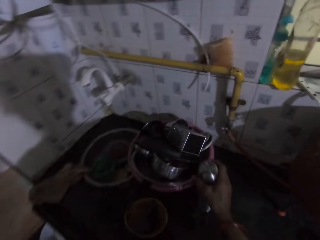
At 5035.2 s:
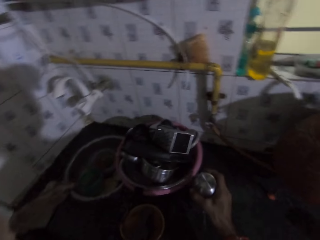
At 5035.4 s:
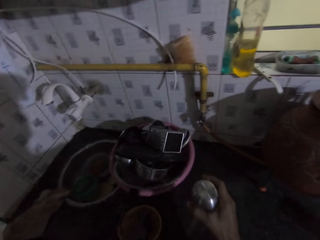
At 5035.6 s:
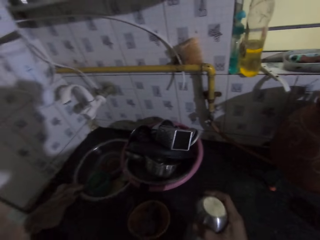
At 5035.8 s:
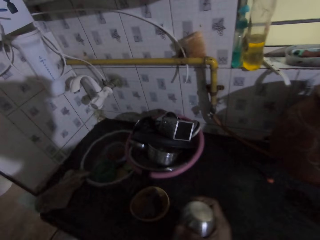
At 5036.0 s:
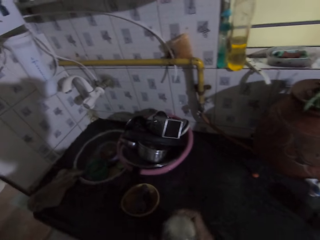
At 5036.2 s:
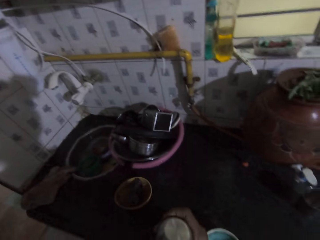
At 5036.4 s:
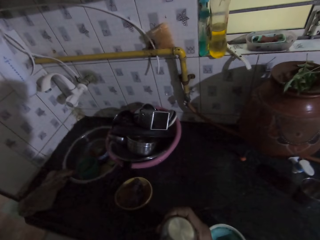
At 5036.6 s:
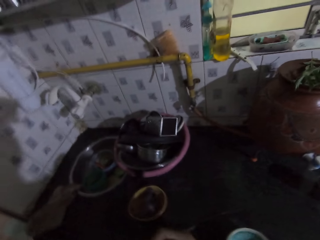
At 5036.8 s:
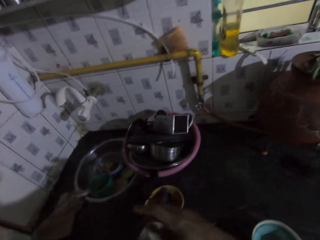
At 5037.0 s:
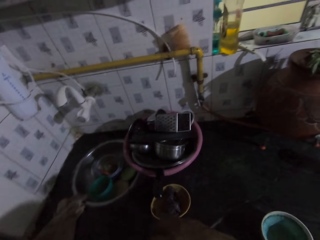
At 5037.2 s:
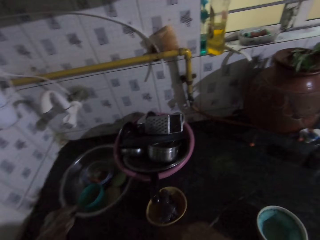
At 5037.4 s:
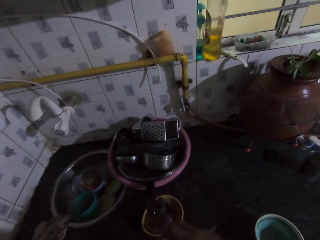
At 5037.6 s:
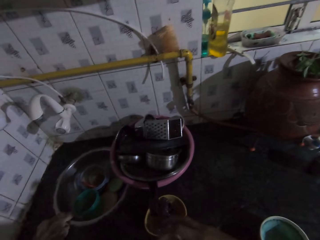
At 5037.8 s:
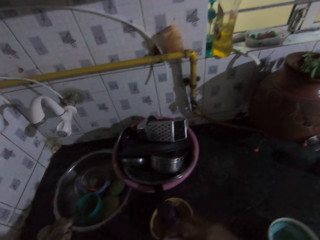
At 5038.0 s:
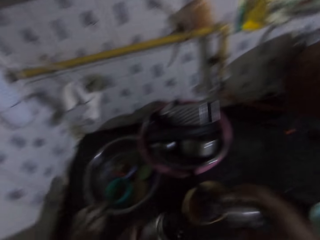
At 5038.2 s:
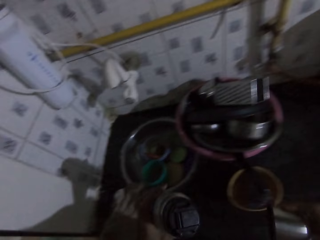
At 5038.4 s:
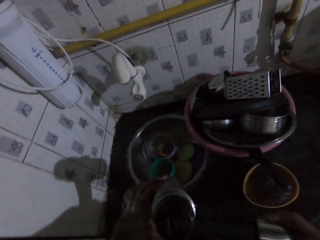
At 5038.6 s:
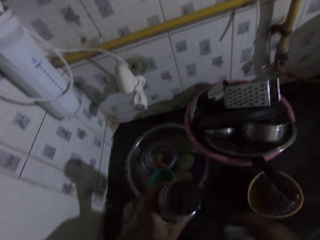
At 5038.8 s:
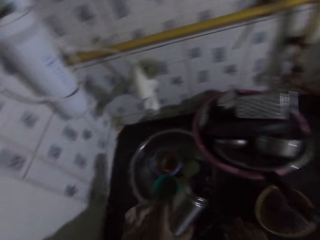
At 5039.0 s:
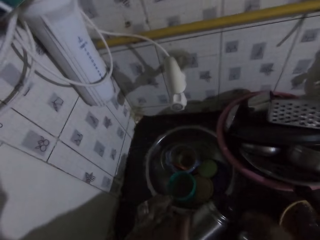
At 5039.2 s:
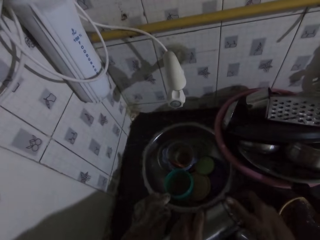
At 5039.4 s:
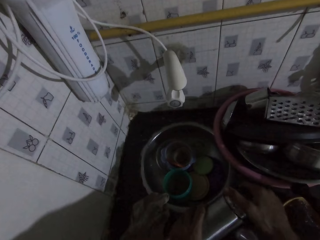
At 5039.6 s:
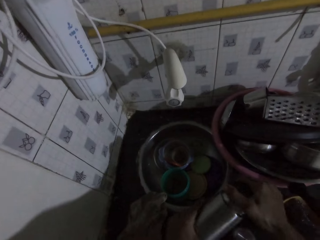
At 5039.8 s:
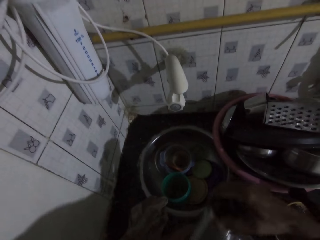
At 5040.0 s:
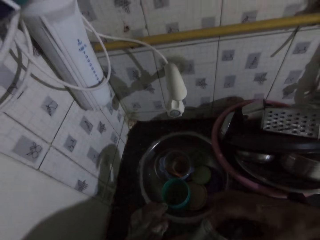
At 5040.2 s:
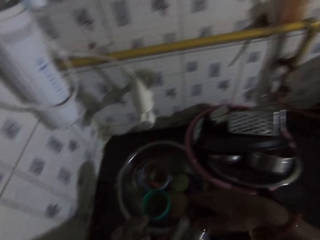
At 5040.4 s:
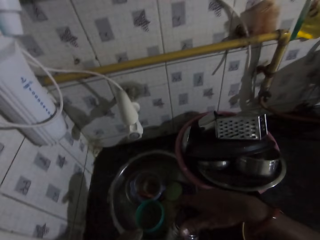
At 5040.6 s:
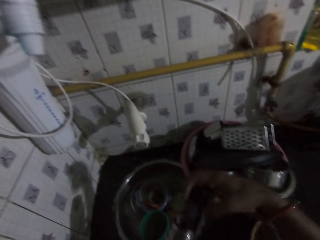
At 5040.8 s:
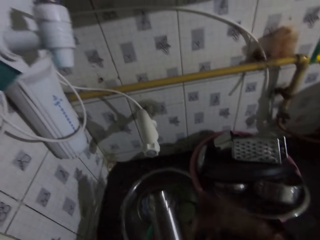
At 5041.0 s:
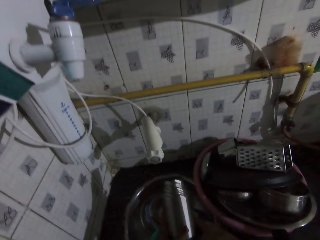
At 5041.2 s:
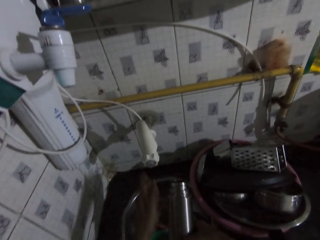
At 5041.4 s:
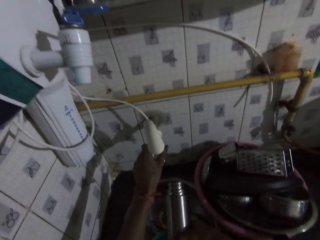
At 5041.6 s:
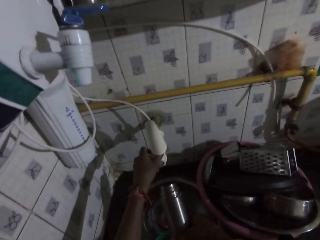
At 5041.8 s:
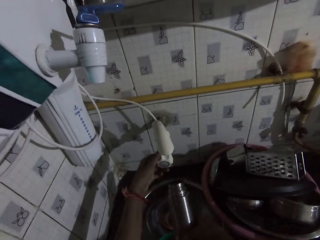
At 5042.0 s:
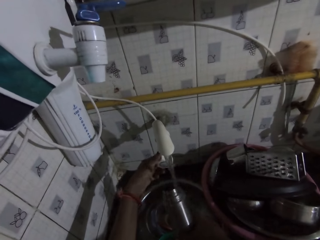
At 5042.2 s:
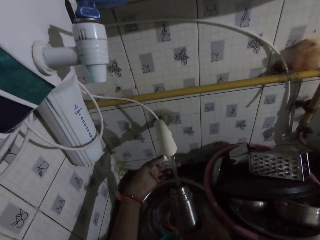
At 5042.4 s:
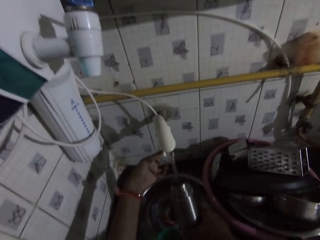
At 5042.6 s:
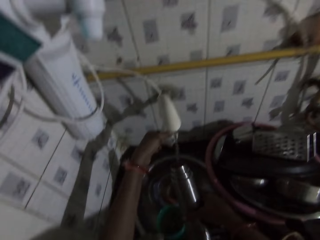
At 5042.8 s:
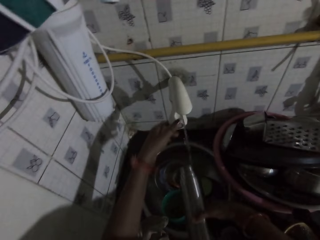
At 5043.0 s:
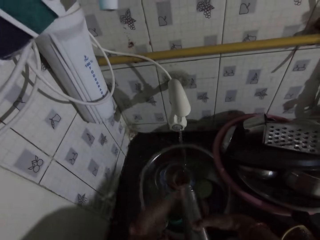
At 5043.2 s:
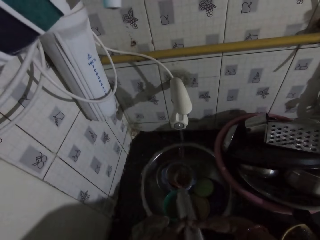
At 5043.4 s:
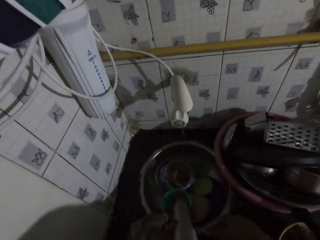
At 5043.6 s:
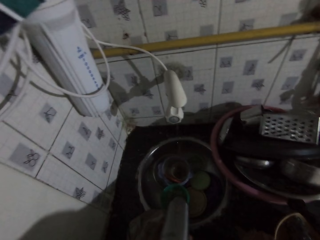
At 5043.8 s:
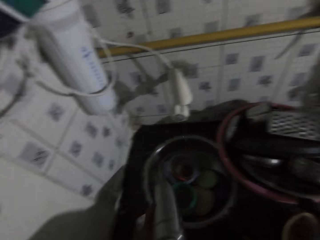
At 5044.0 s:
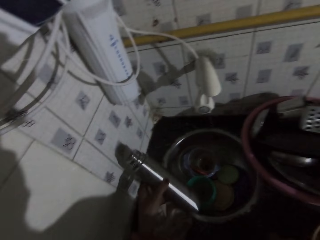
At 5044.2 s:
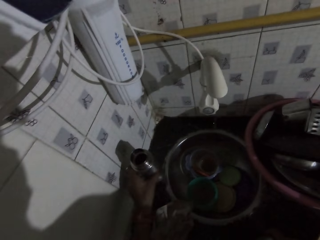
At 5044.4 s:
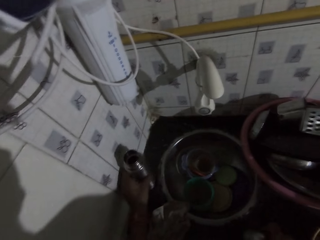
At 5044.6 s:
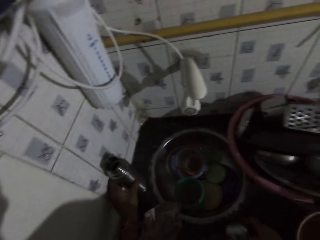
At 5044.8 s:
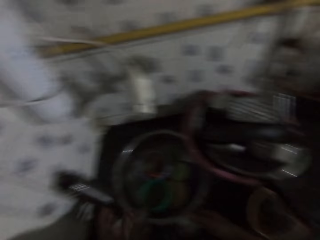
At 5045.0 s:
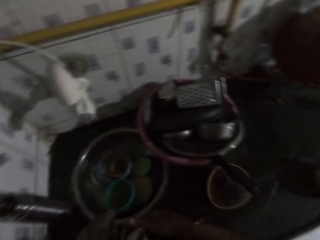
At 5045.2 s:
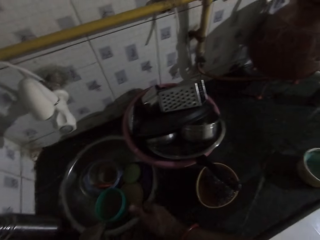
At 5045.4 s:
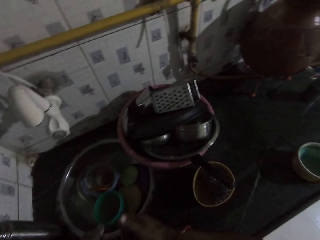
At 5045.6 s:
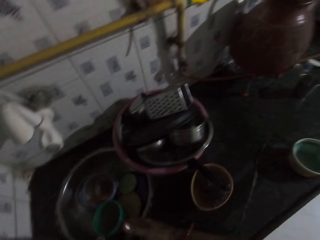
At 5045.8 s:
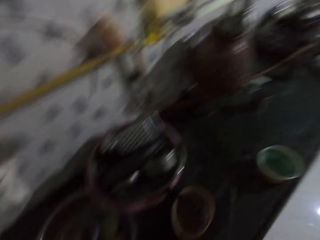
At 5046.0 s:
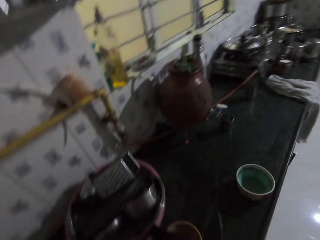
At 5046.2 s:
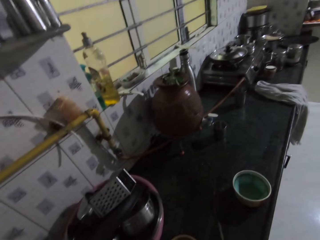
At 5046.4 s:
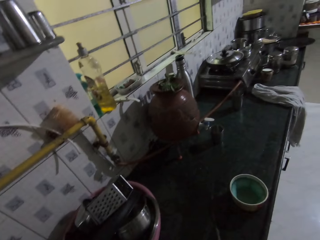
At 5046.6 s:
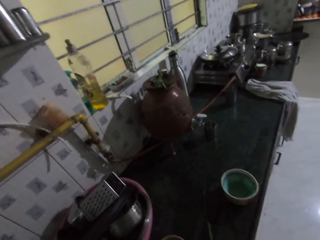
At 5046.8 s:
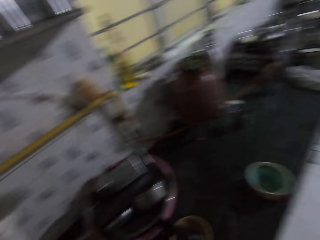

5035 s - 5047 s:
The camera wearer picks up a water flask from the countertop with her right hand. She passes the water flask in her right hand to her left hand. She opens the lid of the water flask in her left hand with her right hand. She drops the lid of the water flask in her right hand on the countertop. She opens the lid of the water flask in her left hand with her right hand. She passes the water flask in her left hand to her right hand. She turns on a tap in the kitchen with her left hand. She places the water flask in her right hand below the tap in the kitchen. She fetches water into the water flask from the tap in the kitchen. She turns off the tap with her left hand. She holds the water flask with both hands. She pours the water in the flask into the sink bowl with both hands. She drops the water flask on the sink top with her left hand. She passes the lid of the water flask in her right hand to her left hand.

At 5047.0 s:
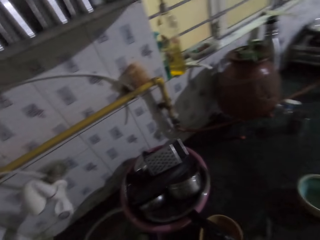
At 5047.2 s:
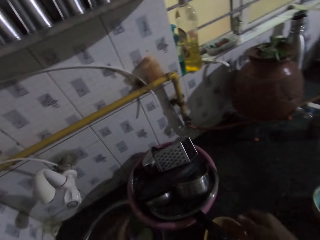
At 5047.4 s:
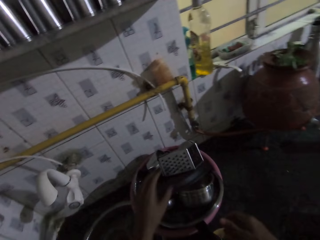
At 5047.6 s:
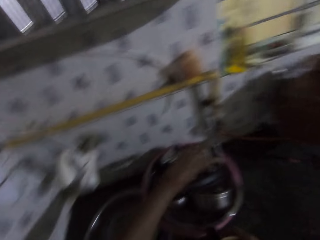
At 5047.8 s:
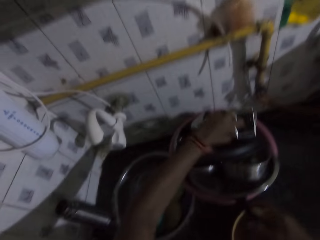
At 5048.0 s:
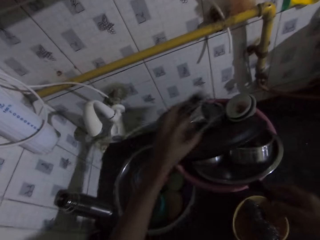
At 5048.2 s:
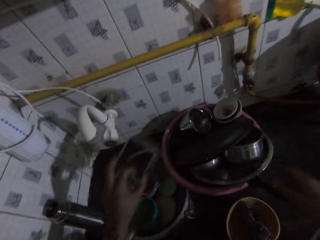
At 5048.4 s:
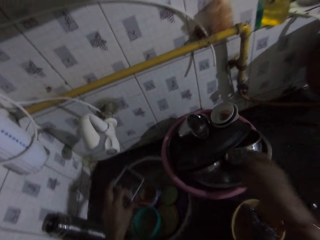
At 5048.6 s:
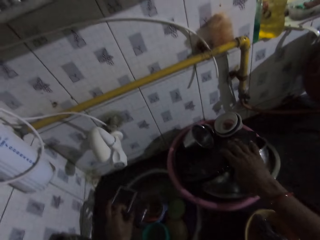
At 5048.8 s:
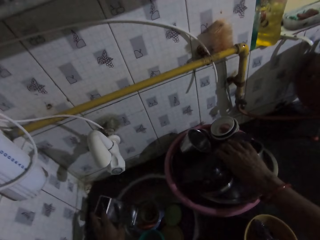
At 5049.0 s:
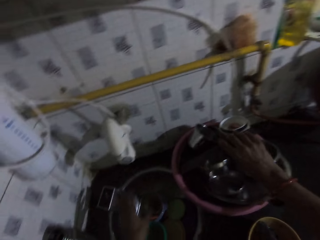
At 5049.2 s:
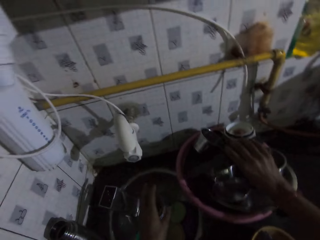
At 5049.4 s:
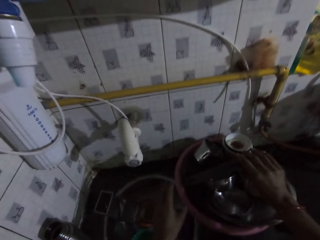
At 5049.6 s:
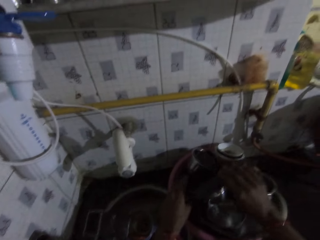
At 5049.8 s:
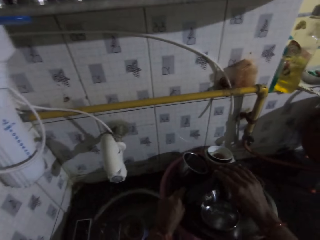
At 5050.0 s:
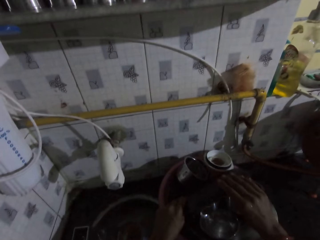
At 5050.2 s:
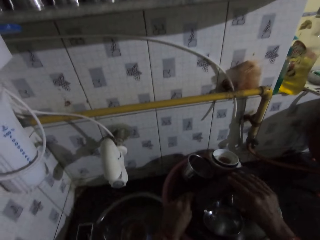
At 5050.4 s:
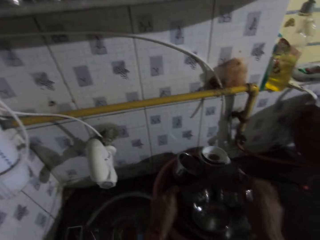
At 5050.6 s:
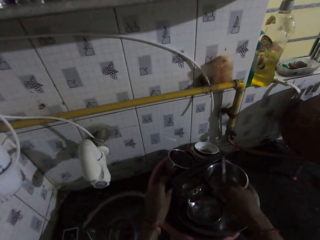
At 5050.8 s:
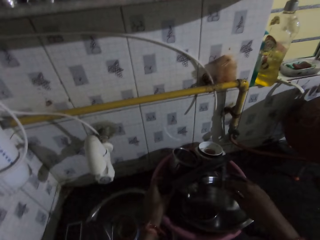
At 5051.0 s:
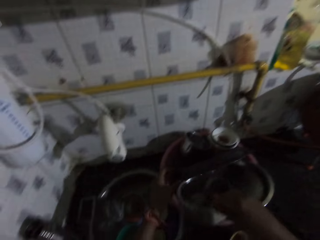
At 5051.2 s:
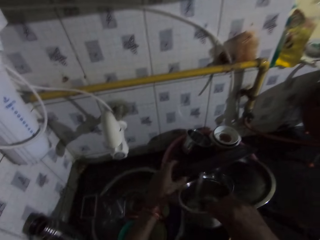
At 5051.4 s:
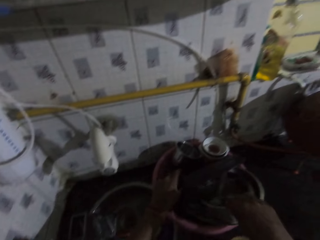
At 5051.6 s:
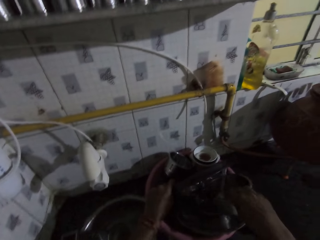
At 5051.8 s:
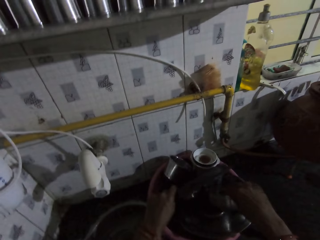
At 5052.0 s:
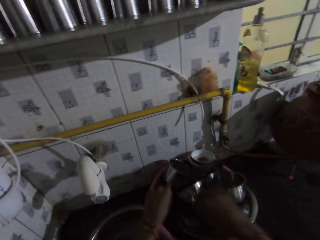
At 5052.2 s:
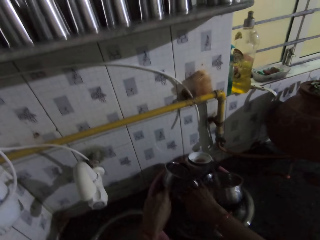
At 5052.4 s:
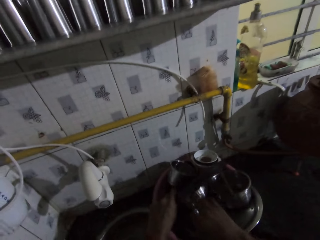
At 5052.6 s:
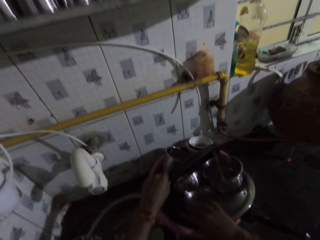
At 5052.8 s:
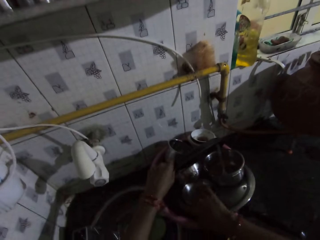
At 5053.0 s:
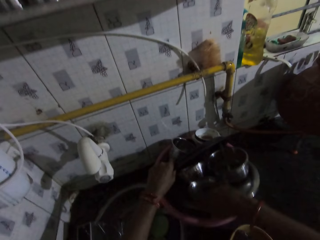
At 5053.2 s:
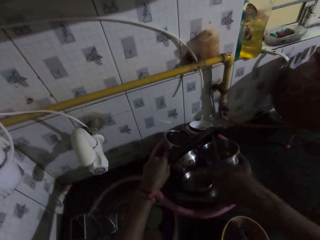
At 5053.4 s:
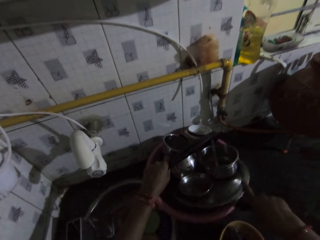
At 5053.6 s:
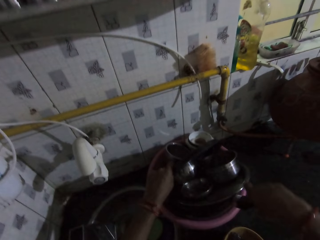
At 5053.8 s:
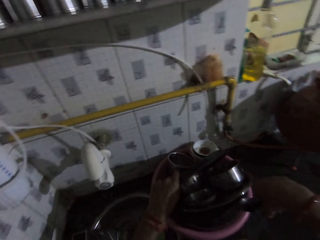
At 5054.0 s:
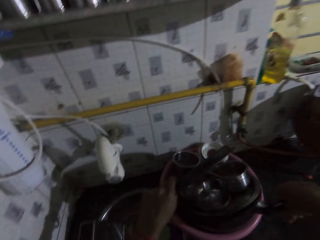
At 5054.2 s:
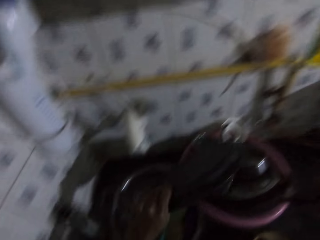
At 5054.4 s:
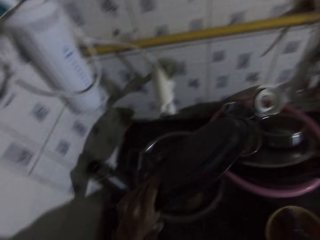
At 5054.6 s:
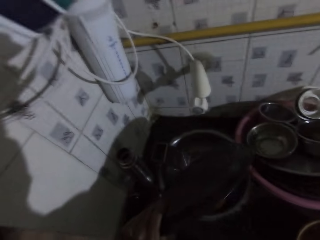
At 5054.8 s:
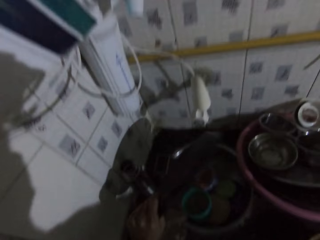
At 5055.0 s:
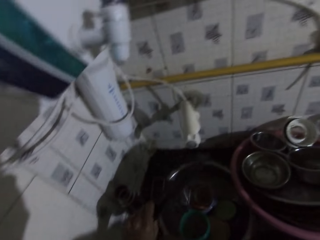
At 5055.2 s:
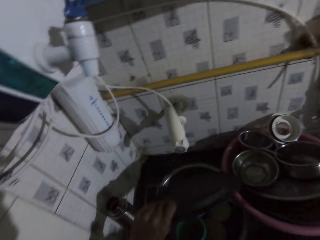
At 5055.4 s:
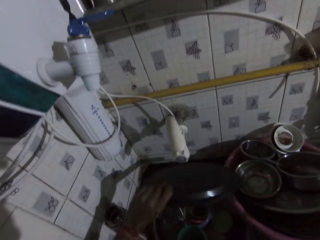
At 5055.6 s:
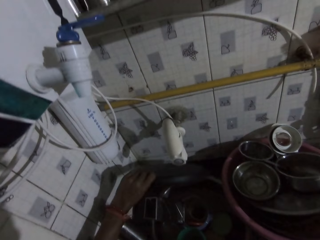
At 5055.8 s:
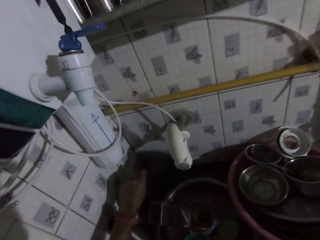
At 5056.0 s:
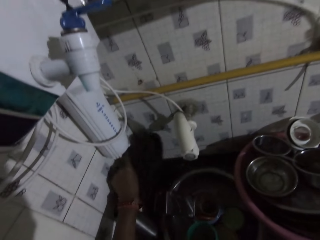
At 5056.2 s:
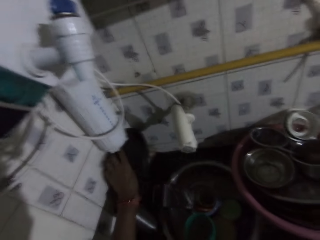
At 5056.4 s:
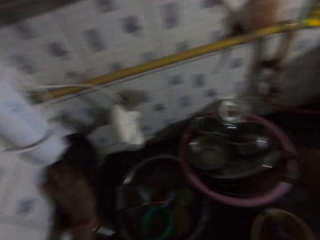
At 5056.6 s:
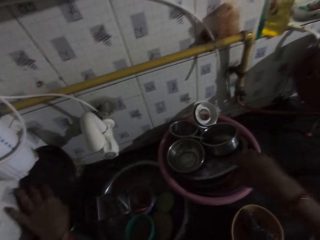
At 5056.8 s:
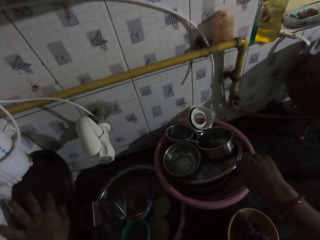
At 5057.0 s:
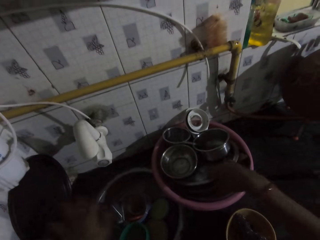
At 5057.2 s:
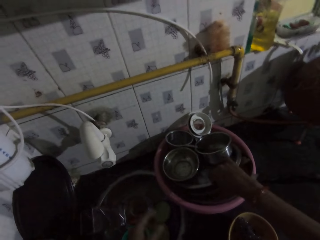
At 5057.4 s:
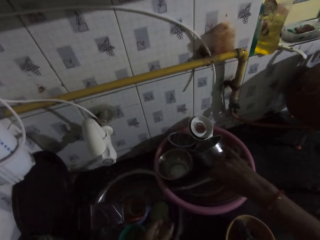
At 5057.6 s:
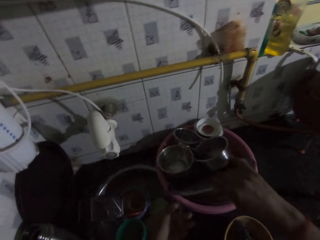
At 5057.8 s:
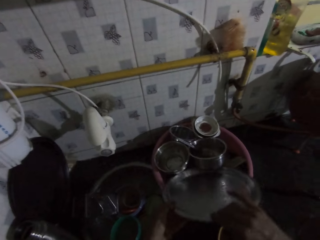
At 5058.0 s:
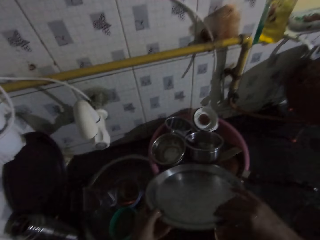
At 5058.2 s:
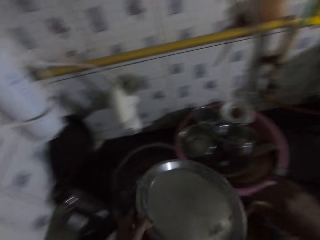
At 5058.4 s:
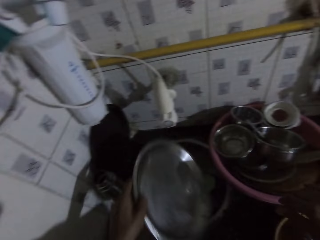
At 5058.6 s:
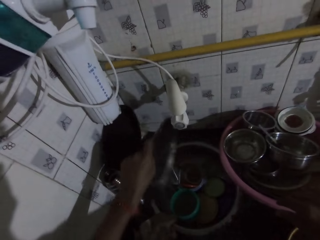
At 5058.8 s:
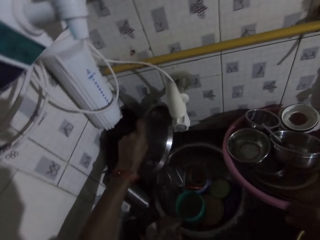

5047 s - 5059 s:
The camera wearer picks up a grater from a pink bowl on the sink top with her left hand. She holds the handle of a pan in the pink bowl with her right hand. She drops the grater in her left hand into the sink bowl. She holds the pan in the pink bowl with her right hand. She holds the pan with both hands. She moves a bowl around. She picks up a plate from the pink bowl with her right hand. She drops the plate in the pink bowl with her right hand. She holds the pan with both hands. She raises the handle of the pan in the pink bowl with her right hand. She picks up the pan from the pink bowl with her left hand. She places the pan on a wall in the kitchen with her left hand. She picks up a metal tray from the pink bowl with her right hand. She places a pot lid on a kitchen counter. She passes the metal tray in her right hand to her left hand.
